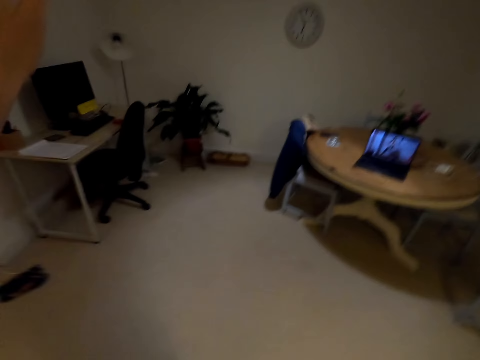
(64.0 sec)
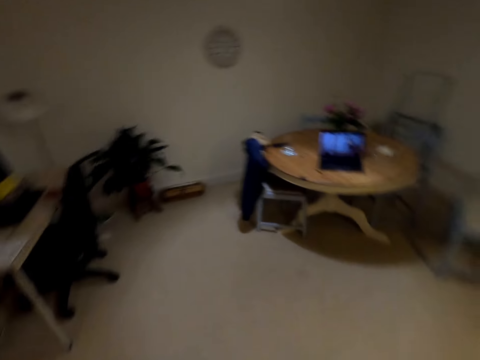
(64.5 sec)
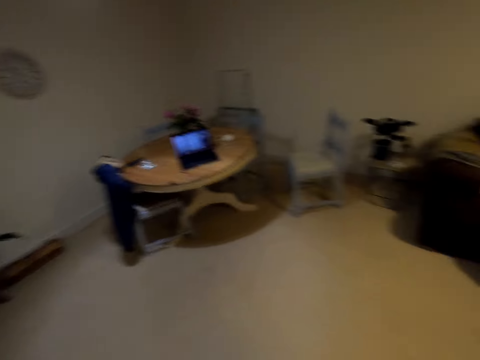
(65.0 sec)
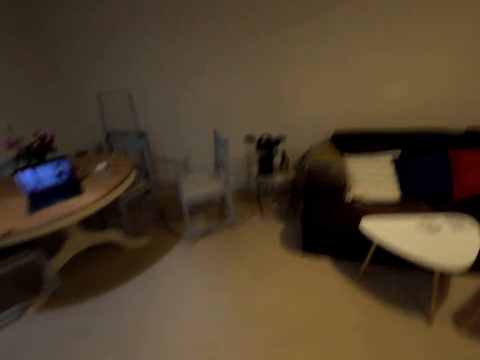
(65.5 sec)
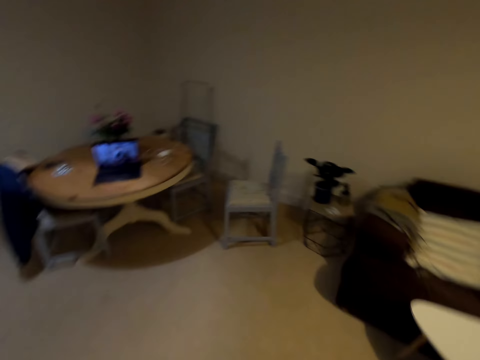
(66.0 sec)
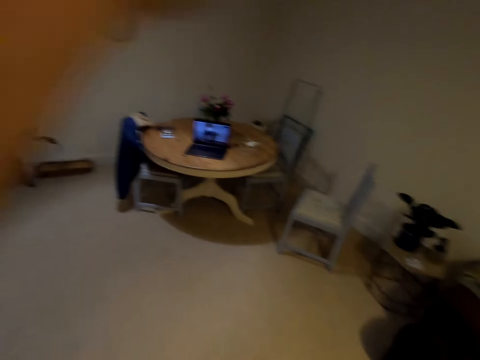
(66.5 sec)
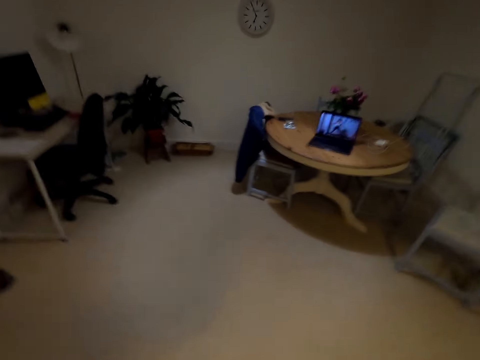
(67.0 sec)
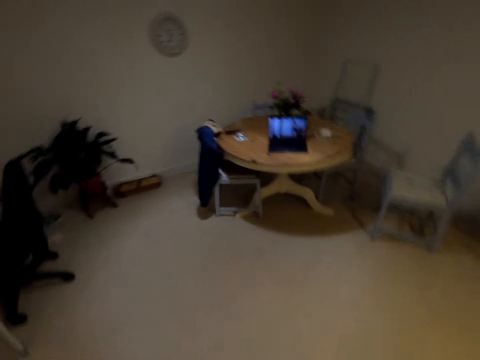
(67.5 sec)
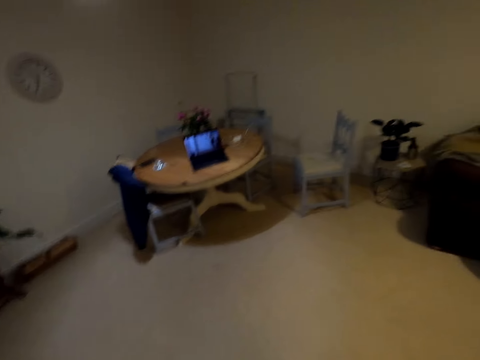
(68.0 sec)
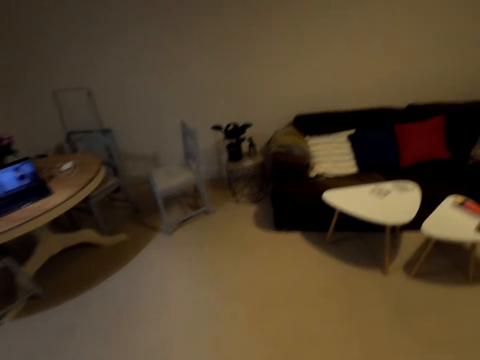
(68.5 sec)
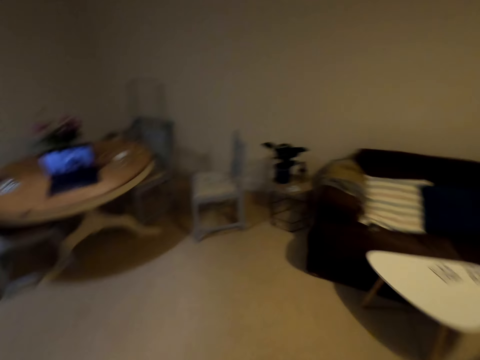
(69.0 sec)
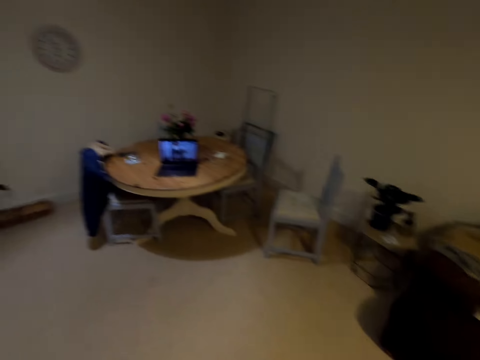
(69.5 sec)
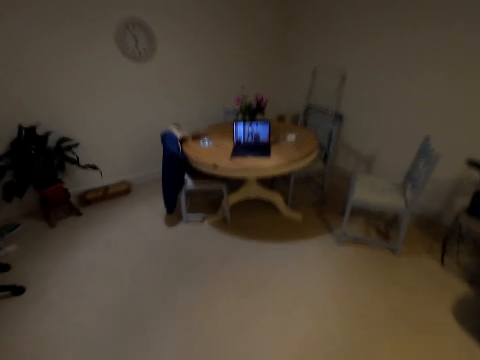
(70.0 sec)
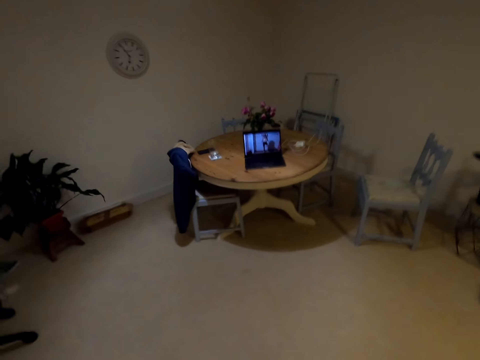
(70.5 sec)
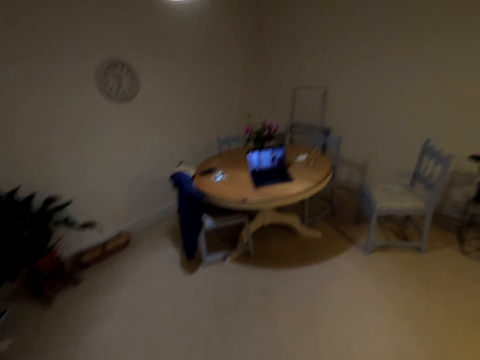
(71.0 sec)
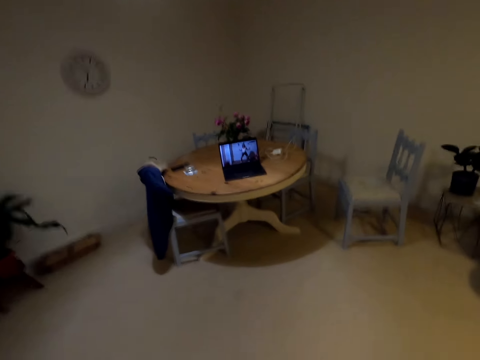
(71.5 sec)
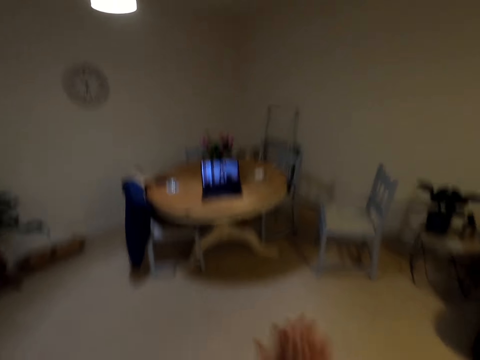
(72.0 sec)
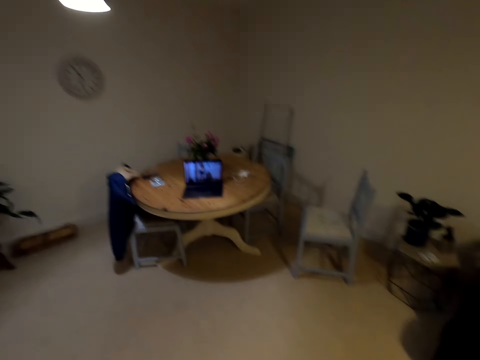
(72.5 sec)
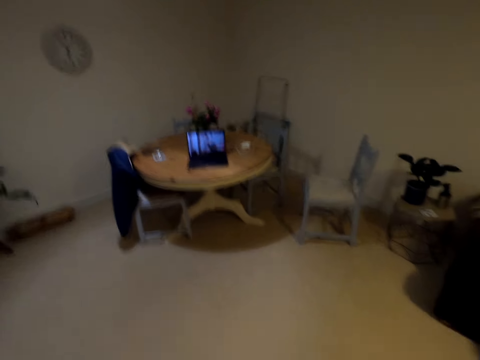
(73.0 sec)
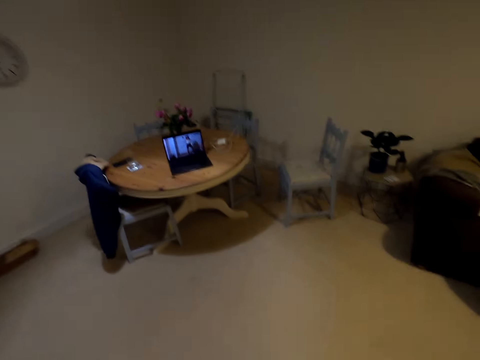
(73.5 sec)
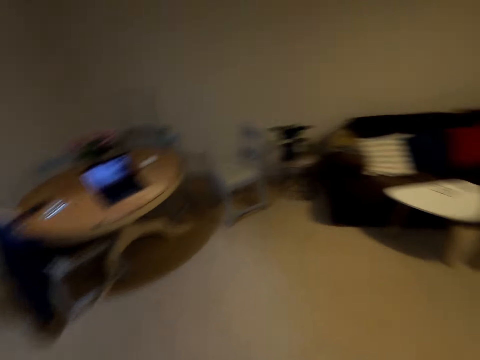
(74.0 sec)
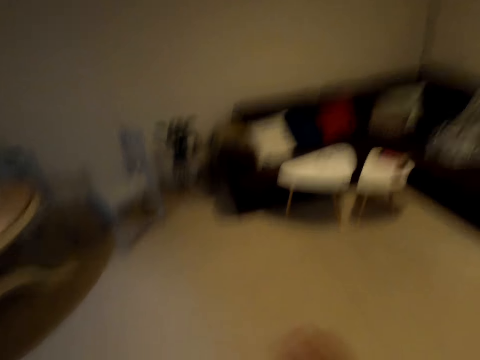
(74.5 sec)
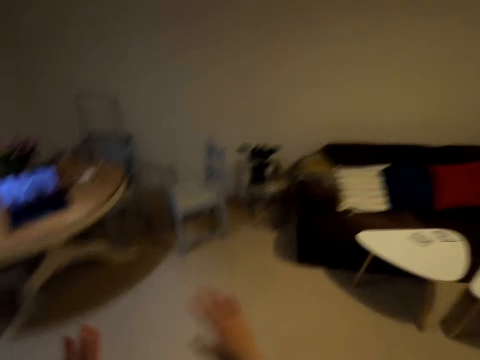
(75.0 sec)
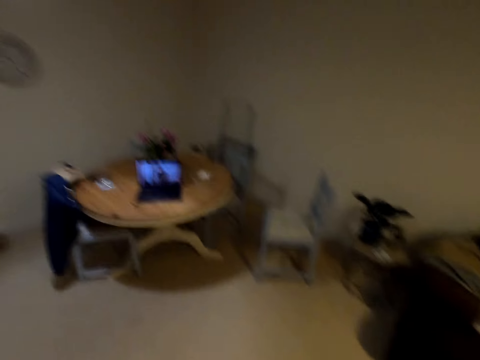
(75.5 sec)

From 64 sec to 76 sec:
The camera wearer moves to the right. They move to the left. They move to the right.

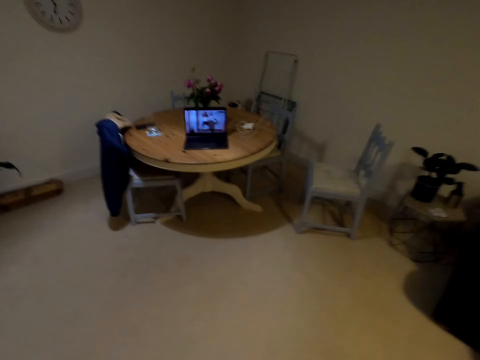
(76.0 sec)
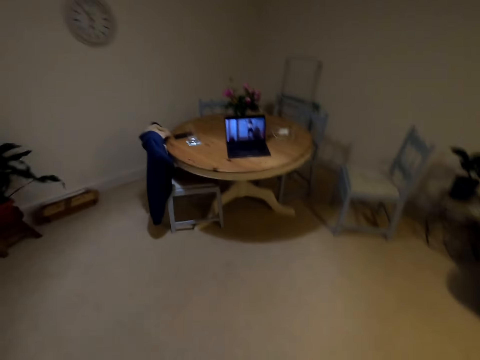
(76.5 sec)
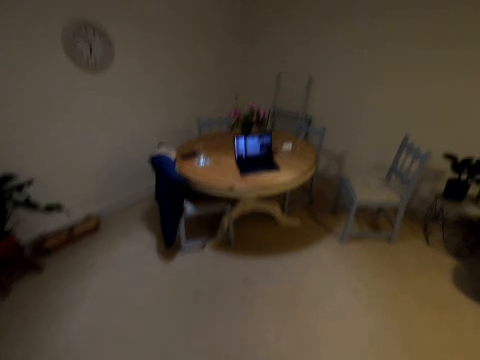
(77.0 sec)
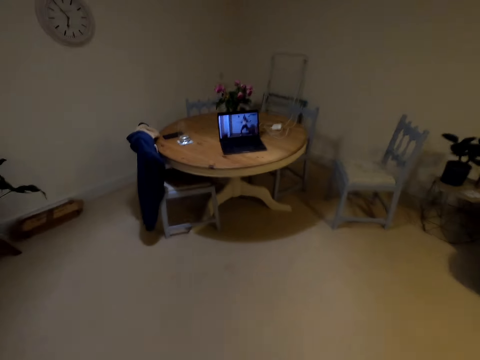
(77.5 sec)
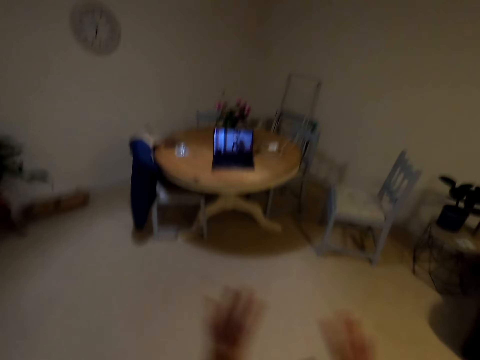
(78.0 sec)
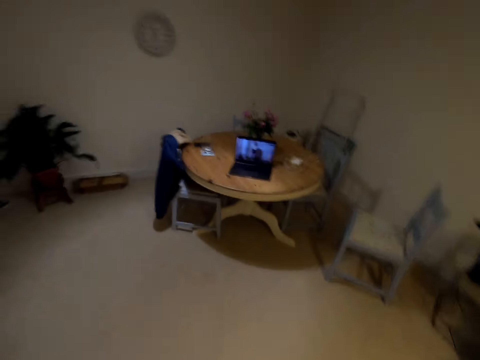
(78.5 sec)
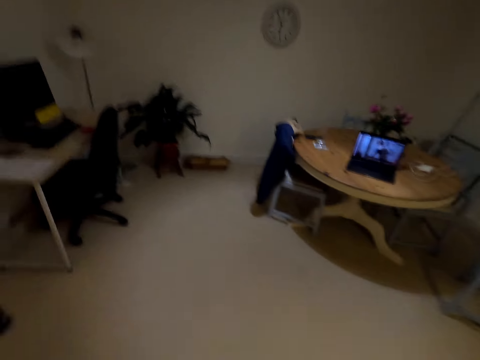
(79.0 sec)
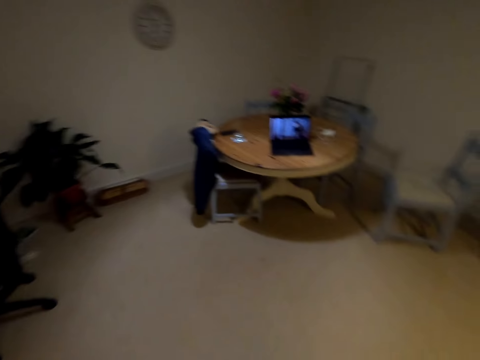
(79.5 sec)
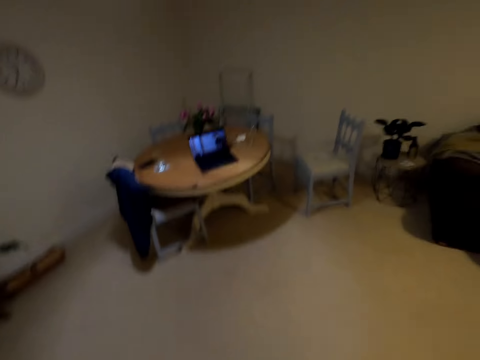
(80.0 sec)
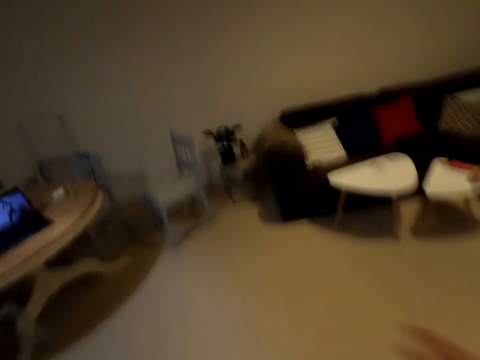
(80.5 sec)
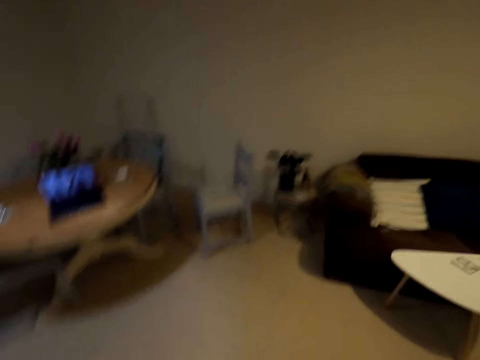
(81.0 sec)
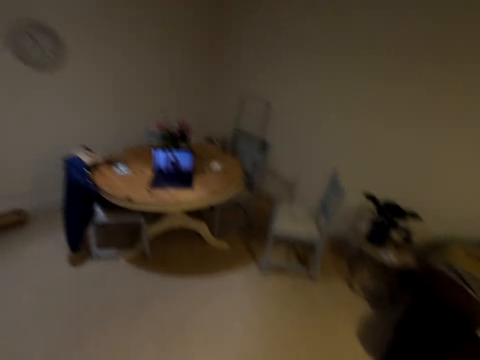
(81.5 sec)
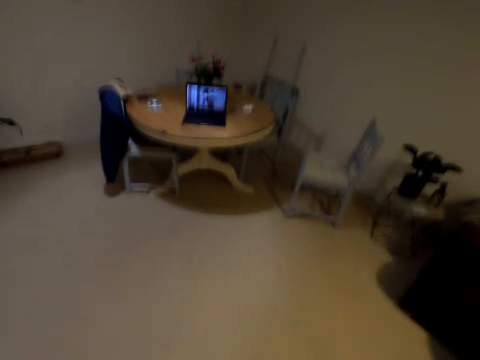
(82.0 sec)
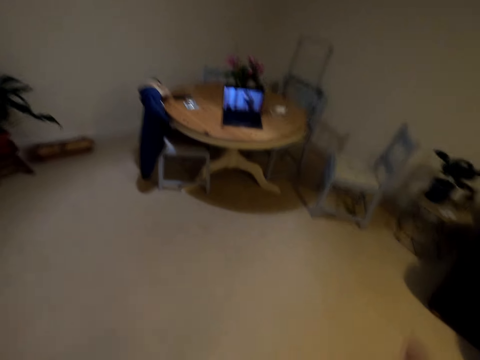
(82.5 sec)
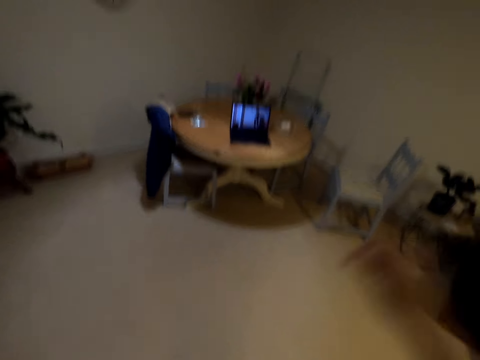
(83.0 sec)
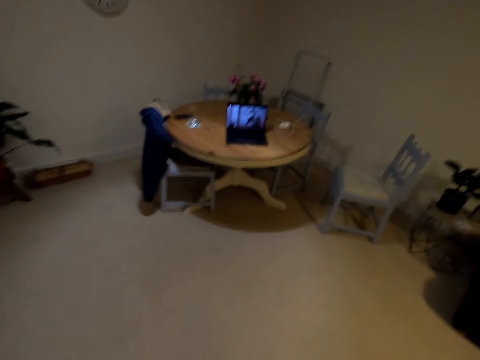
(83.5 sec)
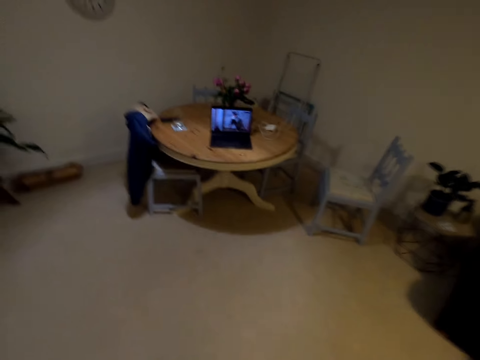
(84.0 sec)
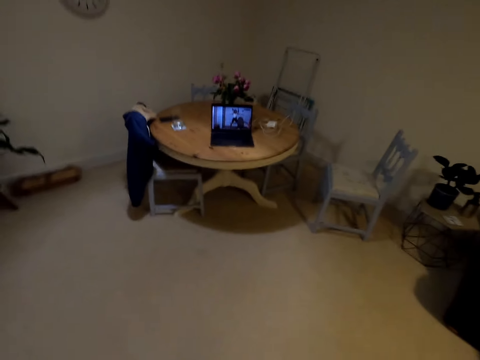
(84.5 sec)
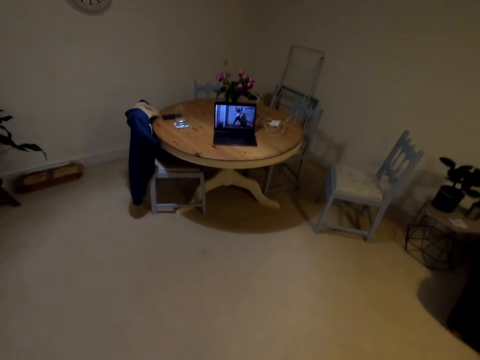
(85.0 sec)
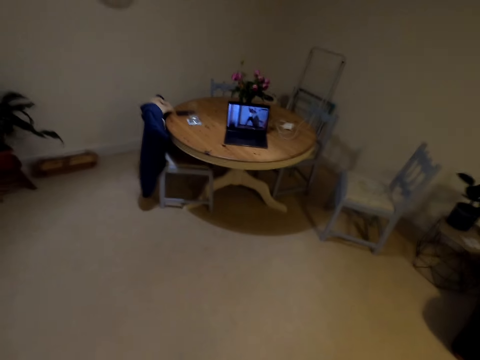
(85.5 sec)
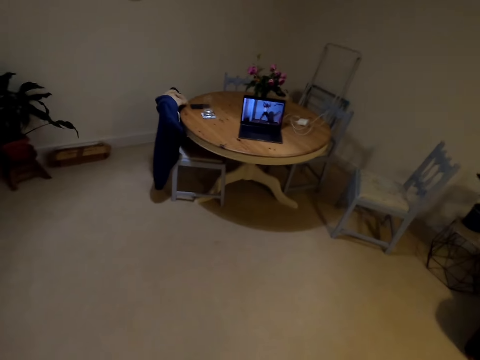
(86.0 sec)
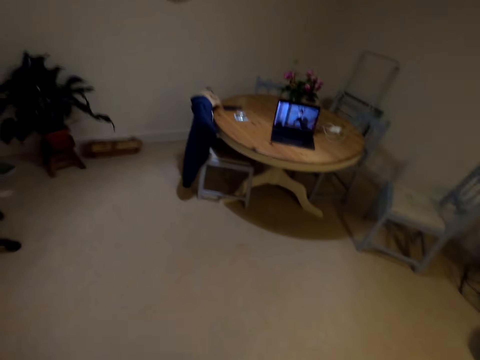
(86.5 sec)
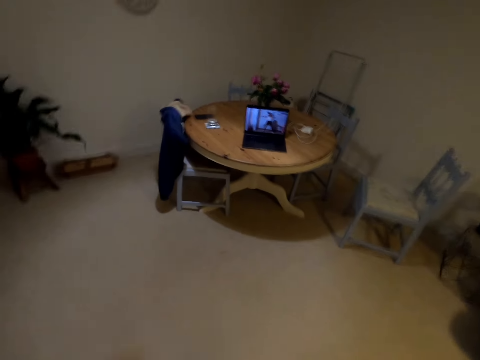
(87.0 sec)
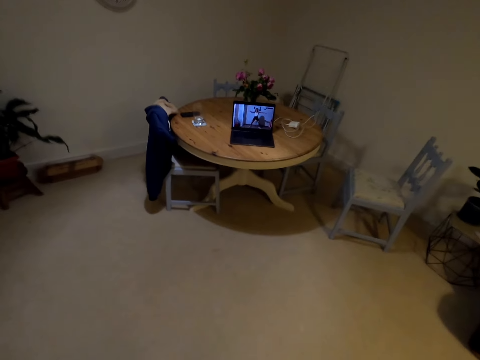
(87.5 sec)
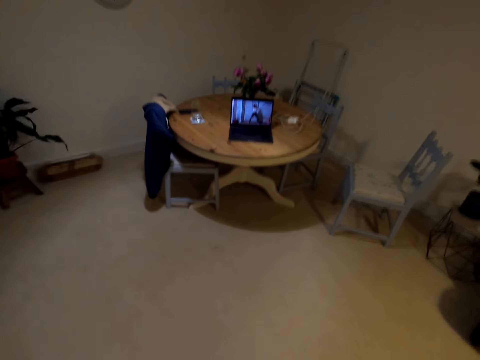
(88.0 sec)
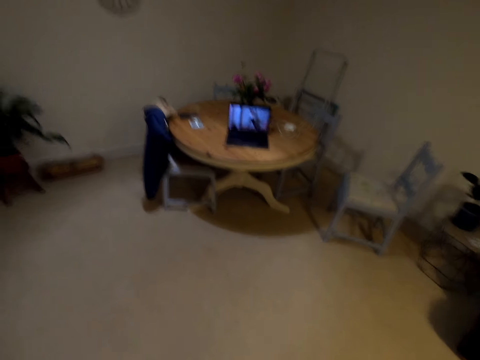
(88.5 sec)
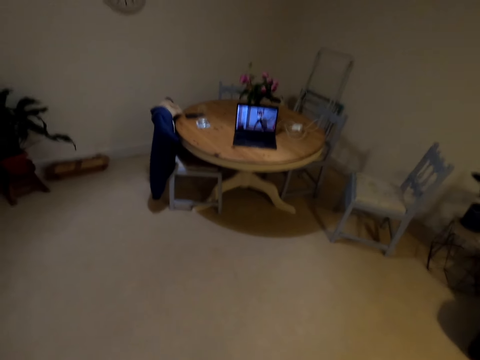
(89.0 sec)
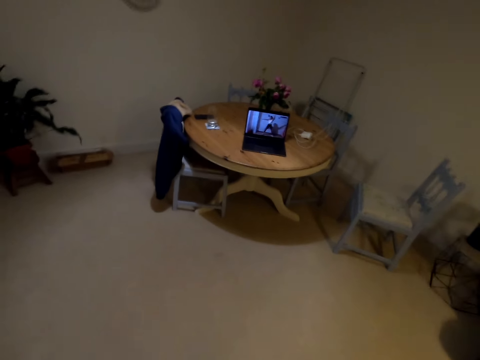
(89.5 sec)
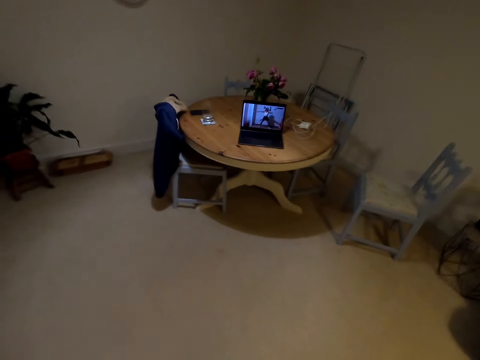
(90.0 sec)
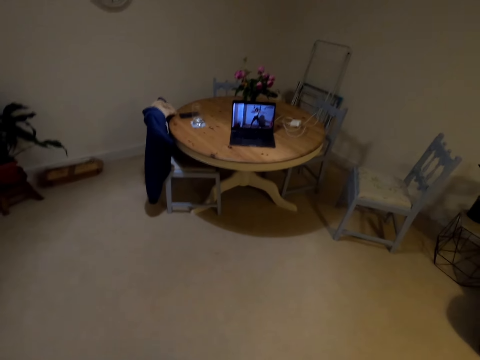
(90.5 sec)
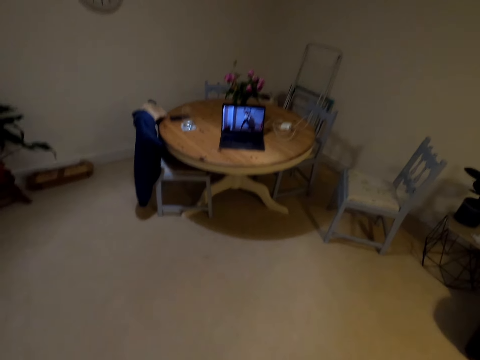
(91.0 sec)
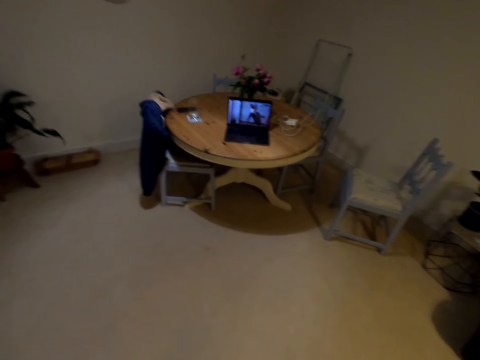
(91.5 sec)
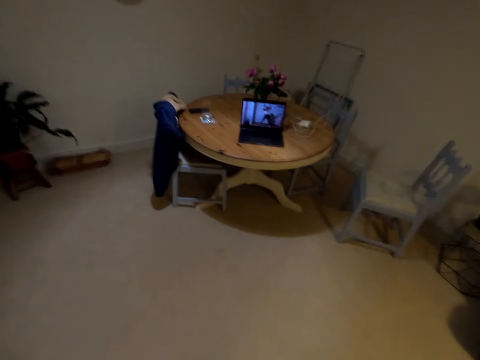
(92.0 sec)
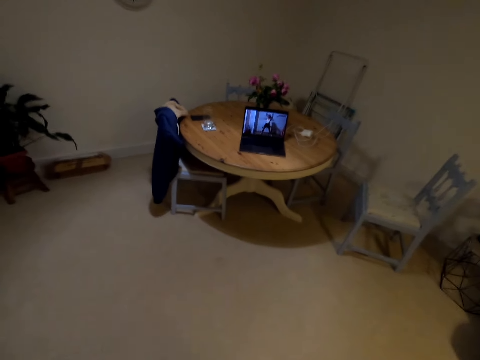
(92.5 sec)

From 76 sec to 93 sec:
The camera wearer moves to the right. She moves to the right again. She lifts her hands up. She lifts her hands up again.
